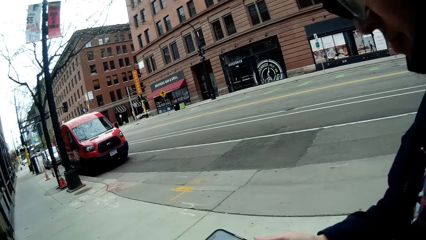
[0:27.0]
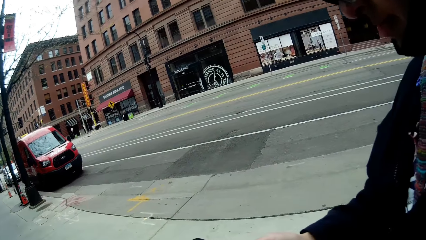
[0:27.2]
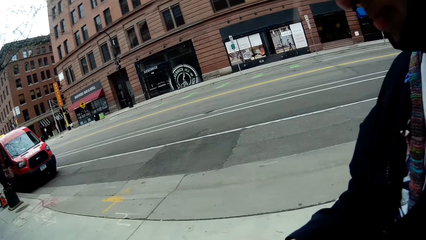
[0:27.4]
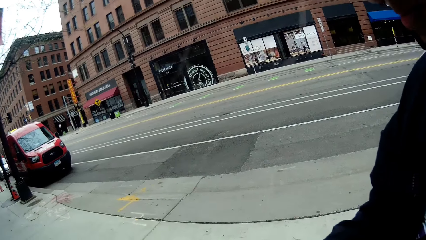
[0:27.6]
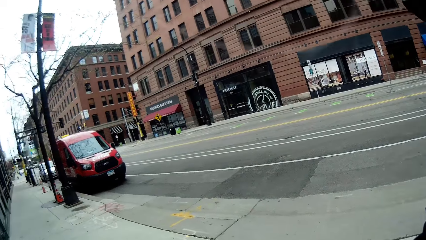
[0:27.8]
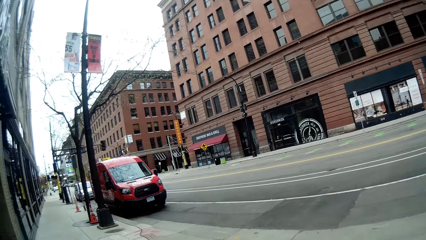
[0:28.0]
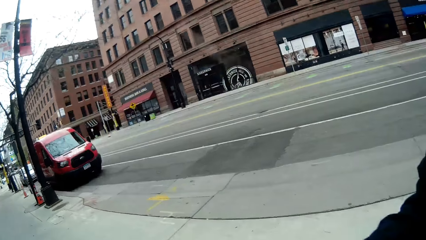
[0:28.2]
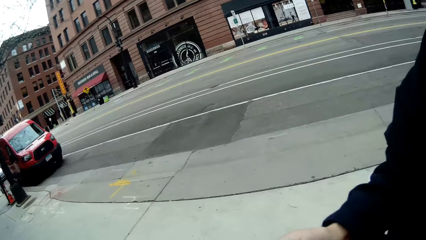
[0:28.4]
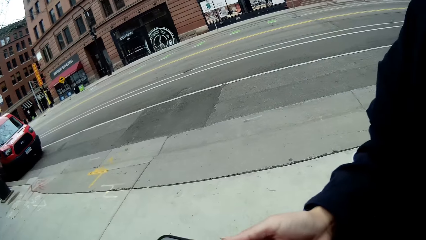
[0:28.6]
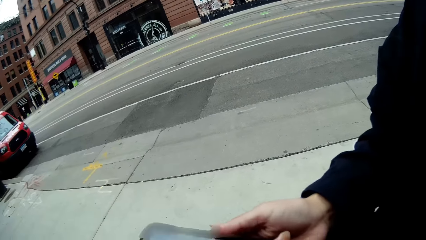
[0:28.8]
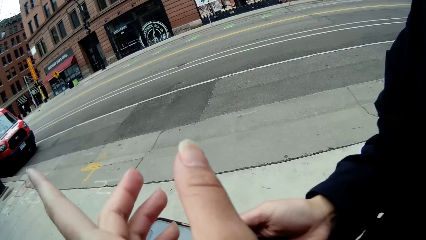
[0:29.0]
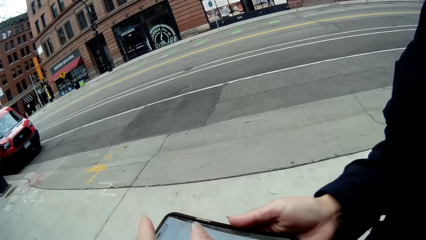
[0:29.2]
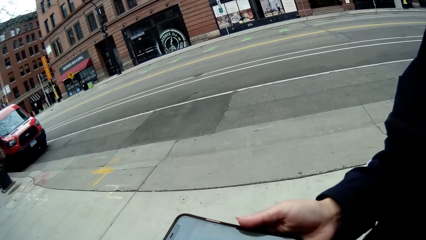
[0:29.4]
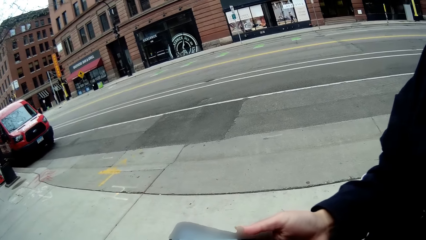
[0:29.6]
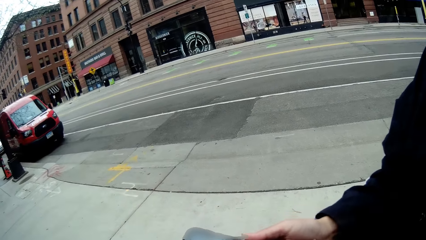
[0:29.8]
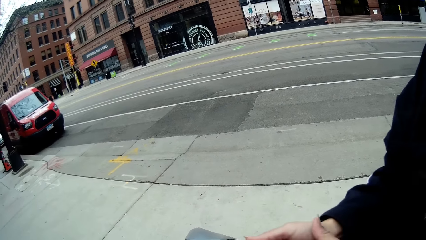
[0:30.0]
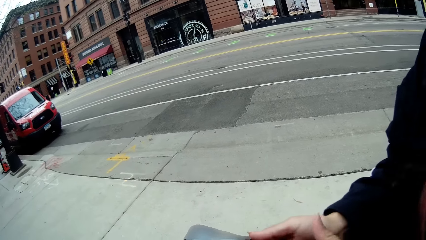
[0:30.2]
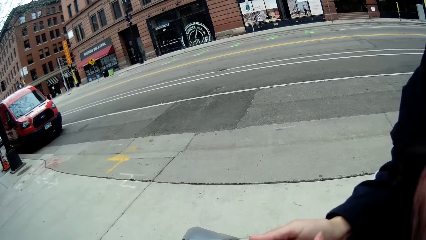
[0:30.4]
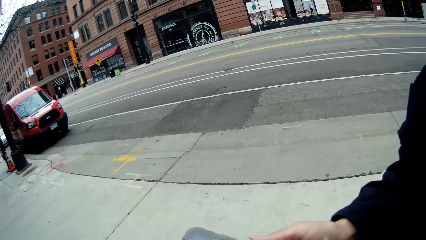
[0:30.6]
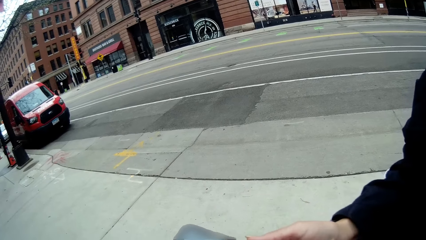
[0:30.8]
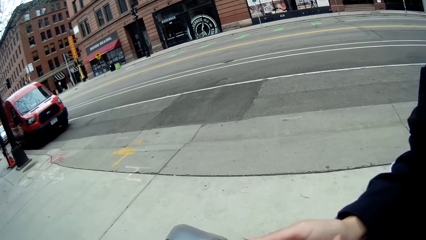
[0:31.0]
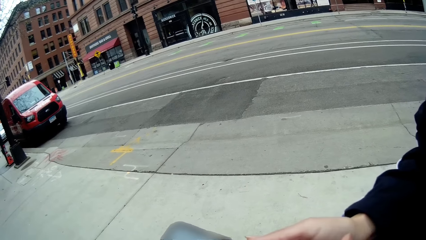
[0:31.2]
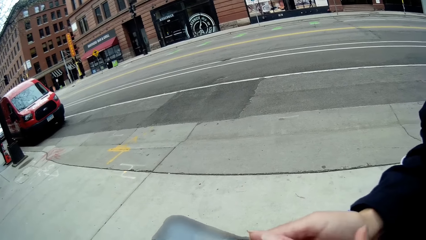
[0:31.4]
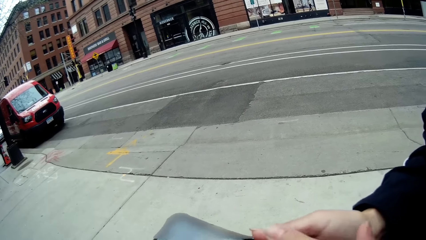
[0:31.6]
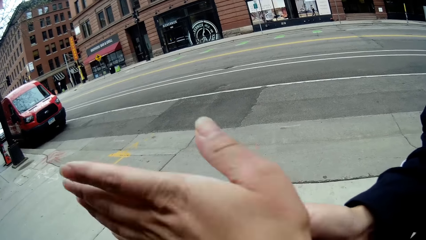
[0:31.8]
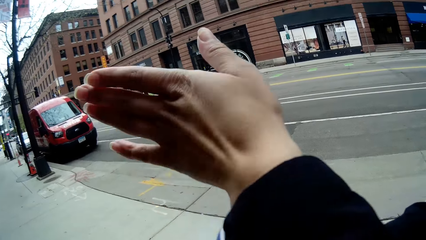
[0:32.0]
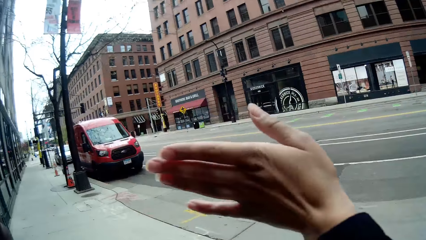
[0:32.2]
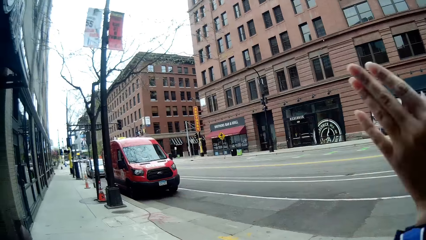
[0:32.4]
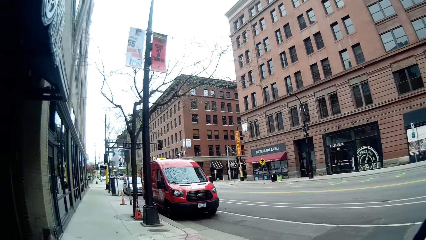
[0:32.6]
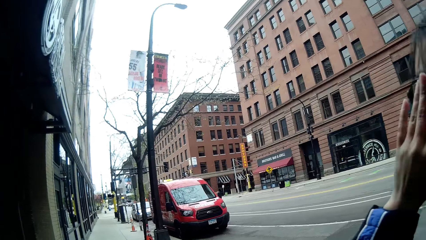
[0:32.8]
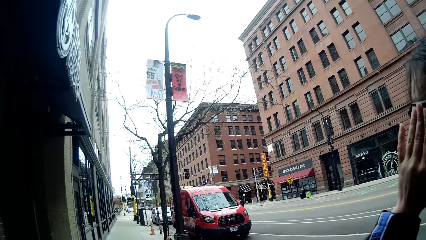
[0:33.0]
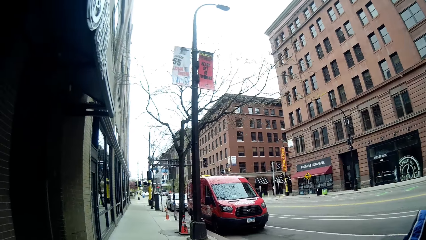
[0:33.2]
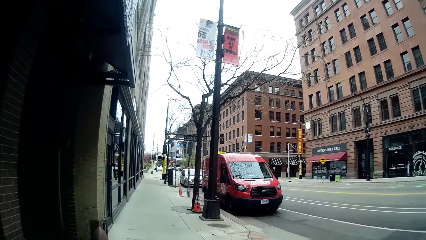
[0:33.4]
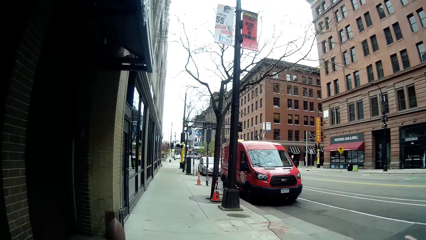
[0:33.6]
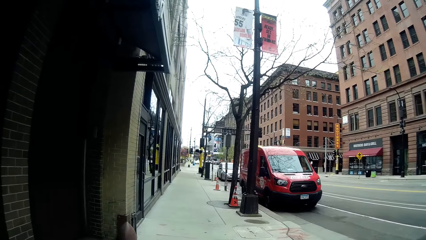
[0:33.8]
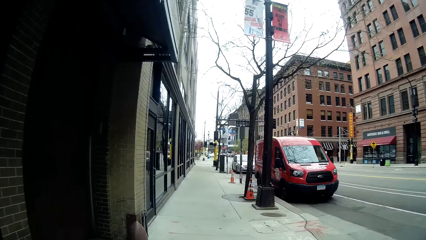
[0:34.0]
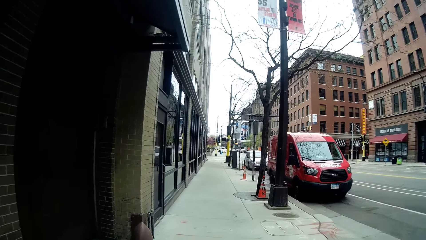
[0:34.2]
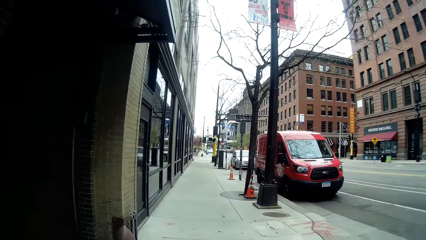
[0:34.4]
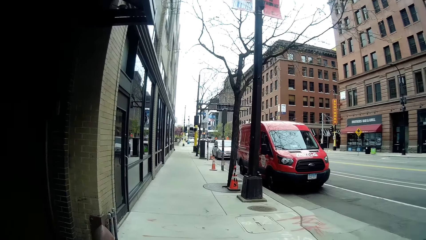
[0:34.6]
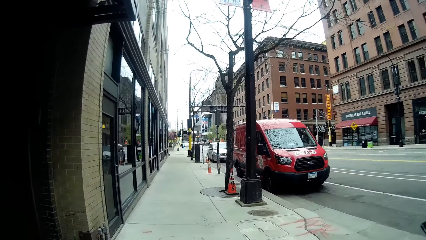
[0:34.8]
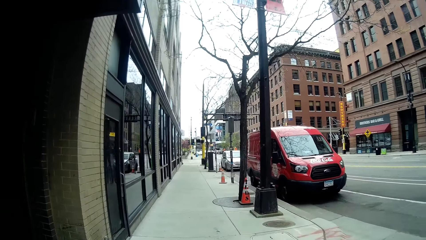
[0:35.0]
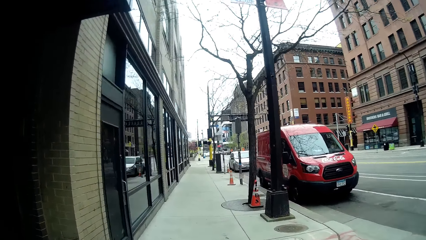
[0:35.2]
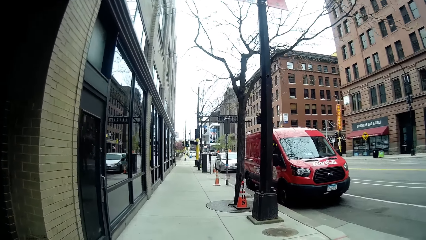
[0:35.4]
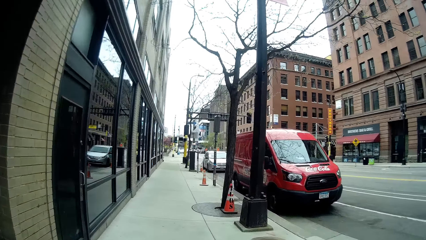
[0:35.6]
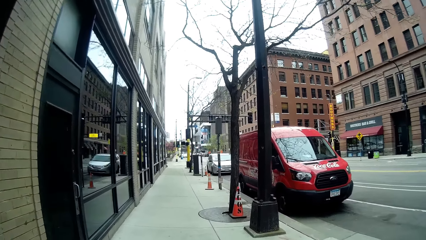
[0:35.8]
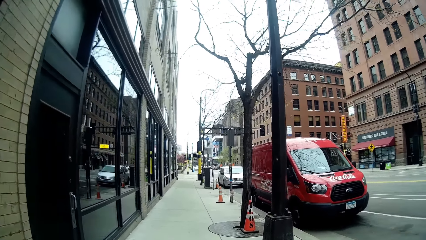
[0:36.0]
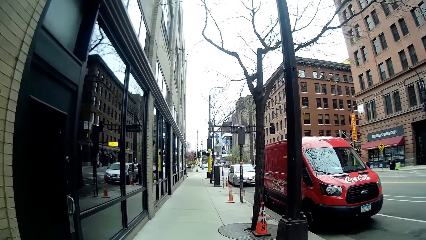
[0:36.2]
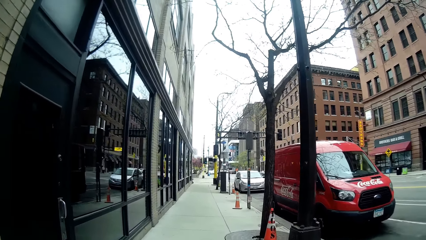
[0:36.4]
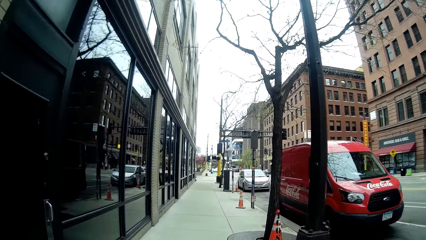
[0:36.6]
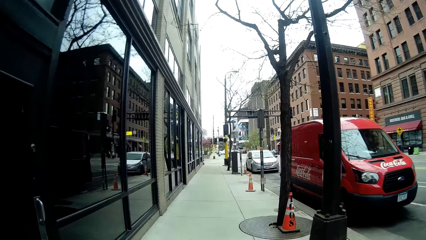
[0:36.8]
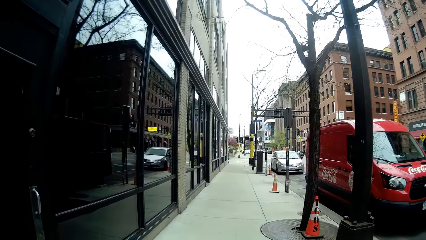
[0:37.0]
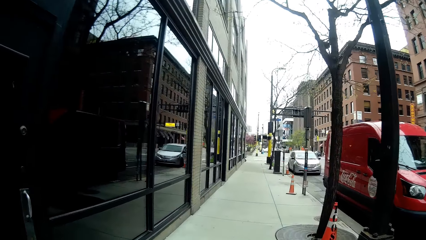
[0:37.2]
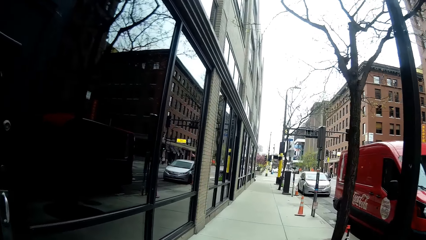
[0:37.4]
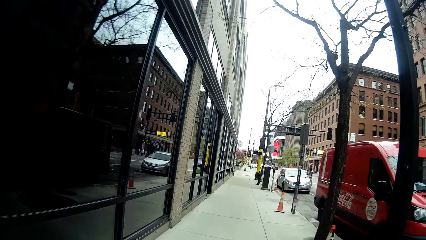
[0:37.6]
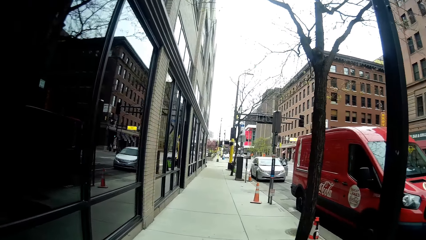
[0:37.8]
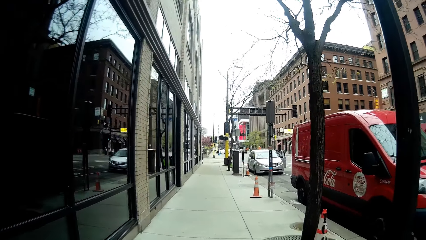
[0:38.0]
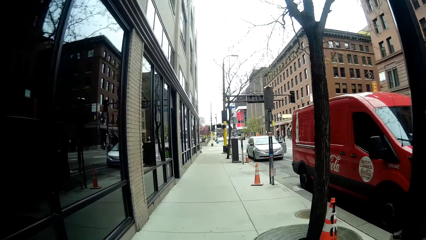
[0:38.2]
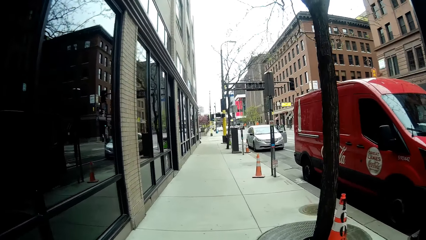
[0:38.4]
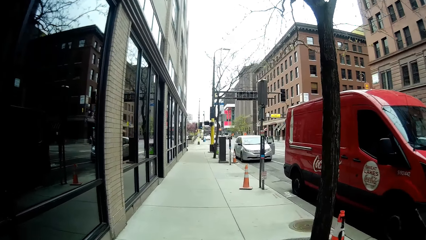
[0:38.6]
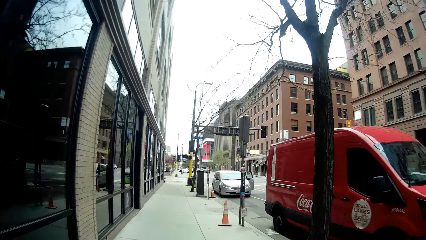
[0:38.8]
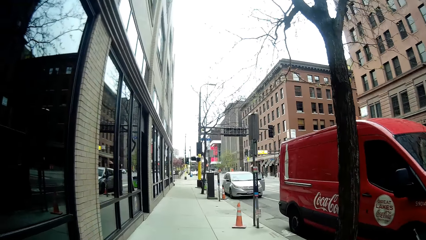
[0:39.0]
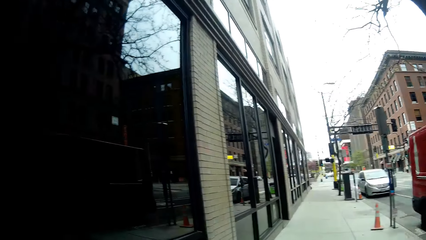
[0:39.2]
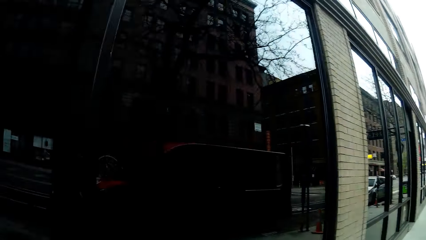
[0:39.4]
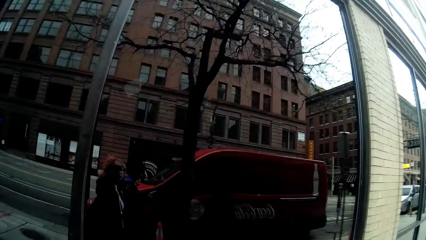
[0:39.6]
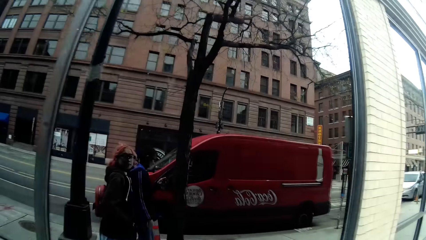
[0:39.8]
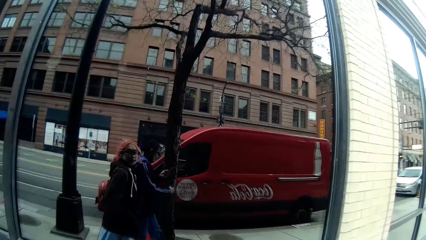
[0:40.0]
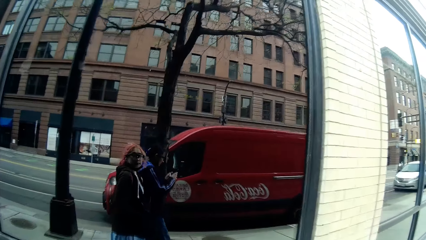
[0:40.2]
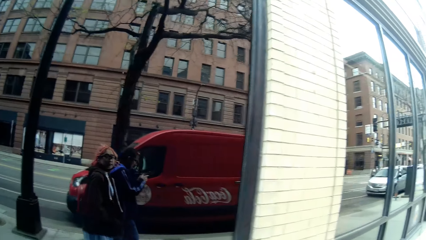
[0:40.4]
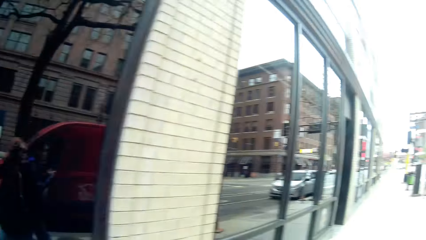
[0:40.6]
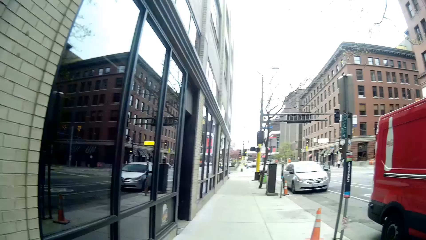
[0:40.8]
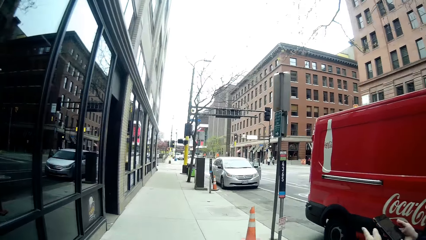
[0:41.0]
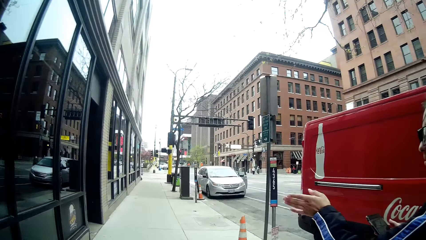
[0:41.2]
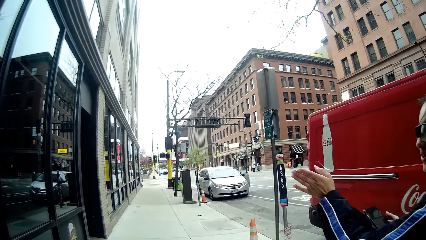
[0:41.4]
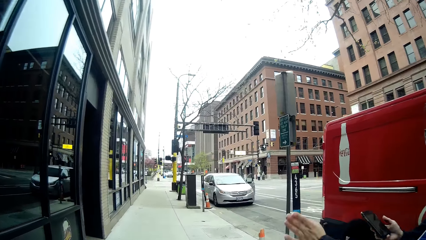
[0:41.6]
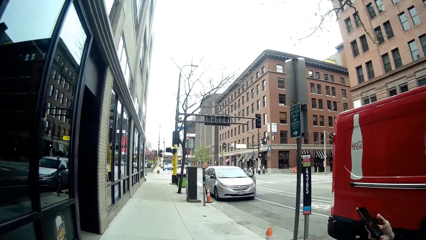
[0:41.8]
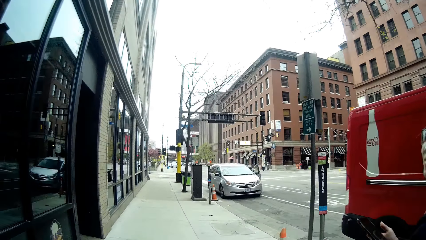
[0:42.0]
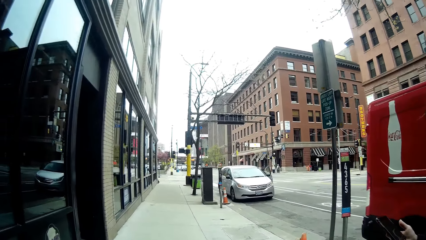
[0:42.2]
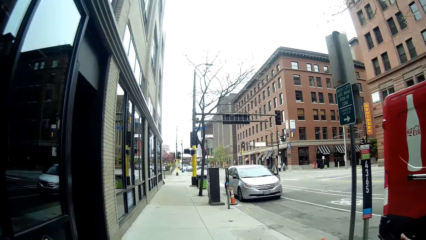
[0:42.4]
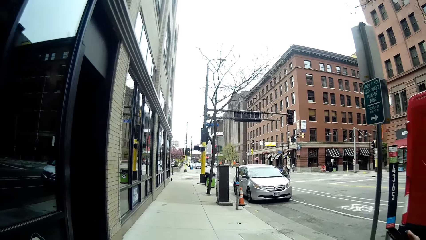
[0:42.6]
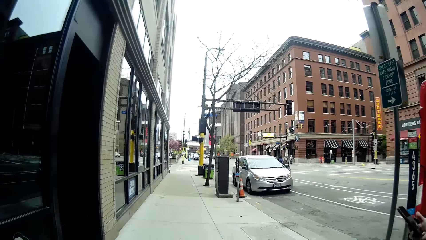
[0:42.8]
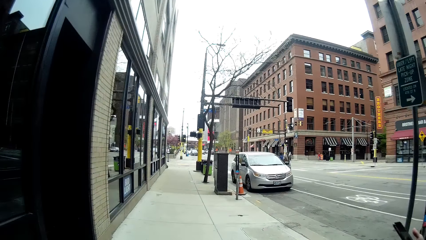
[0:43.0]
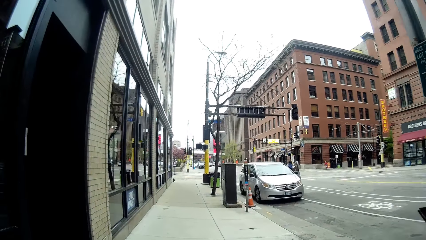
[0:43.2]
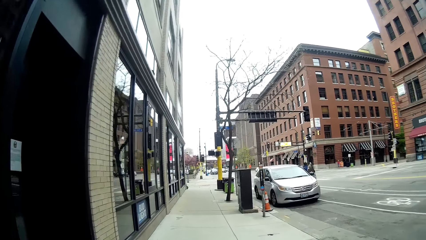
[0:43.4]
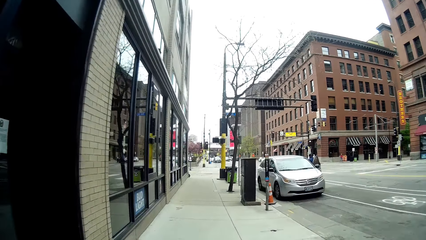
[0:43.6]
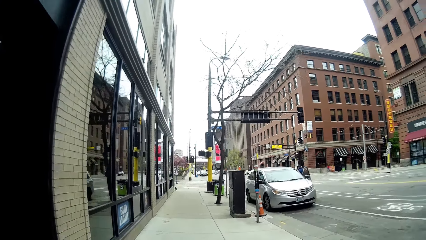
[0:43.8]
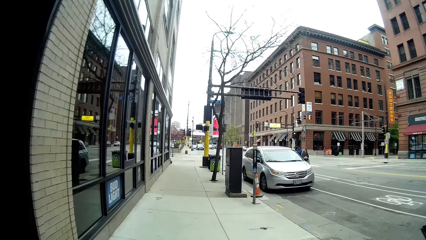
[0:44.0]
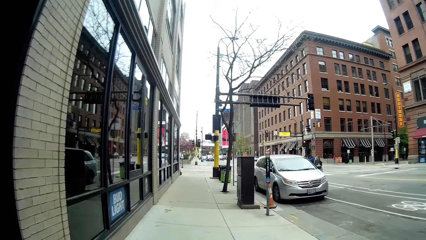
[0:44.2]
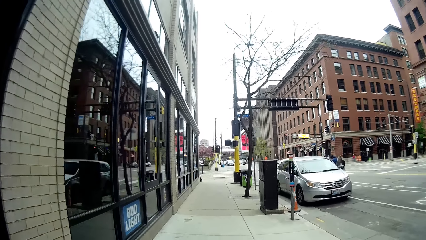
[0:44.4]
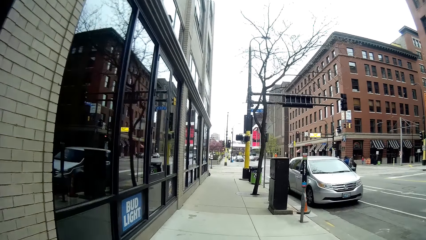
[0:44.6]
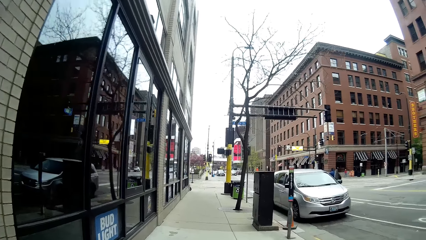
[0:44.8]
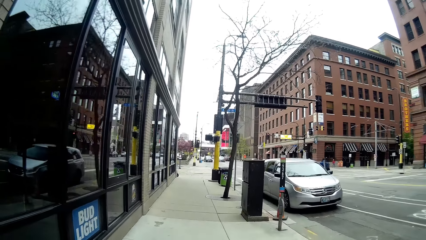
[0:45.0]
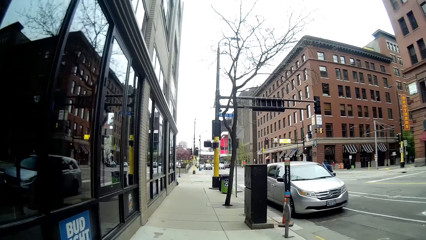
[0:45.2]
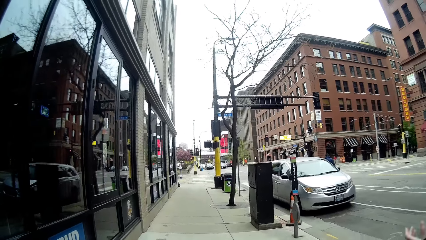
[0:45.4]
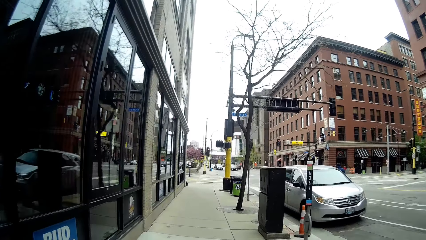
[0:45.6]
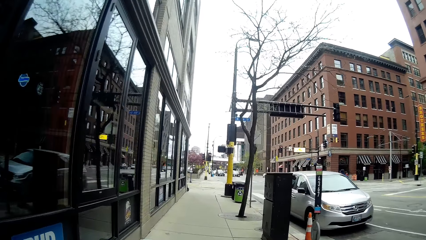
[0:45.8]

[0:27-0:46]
The camera wearer looks around the street. They look at the phone. They dialogue with a woman. They walk on the street. They look at the mirror glass. They dialogue with the woman. They walk on the street.
